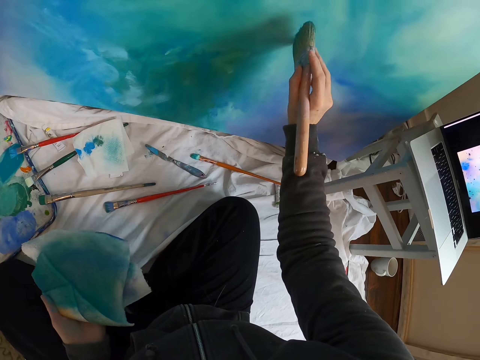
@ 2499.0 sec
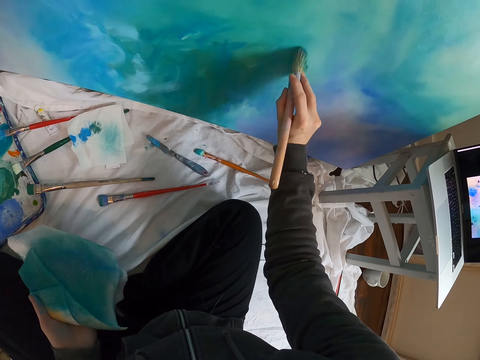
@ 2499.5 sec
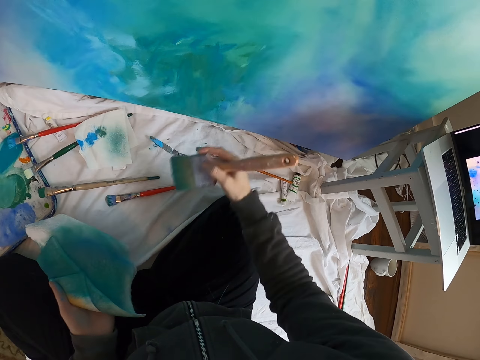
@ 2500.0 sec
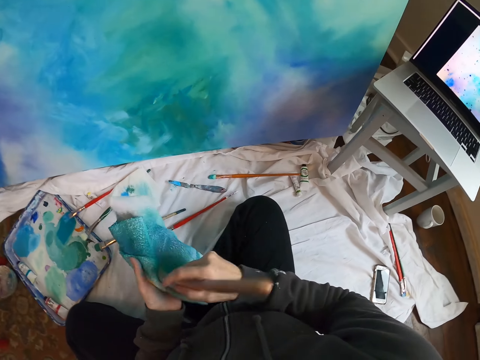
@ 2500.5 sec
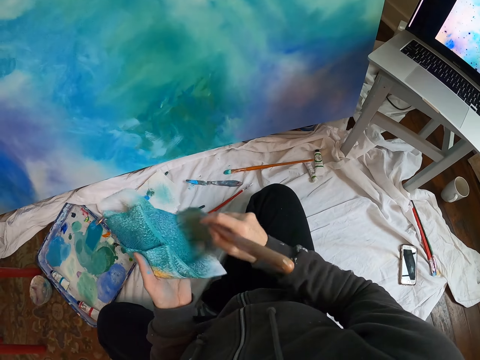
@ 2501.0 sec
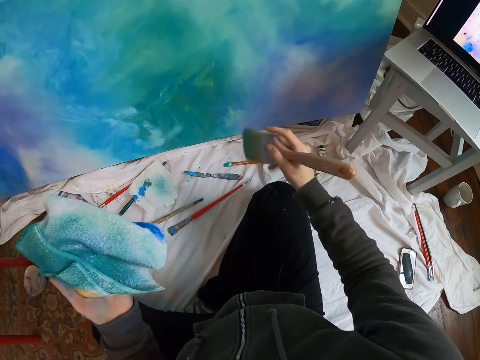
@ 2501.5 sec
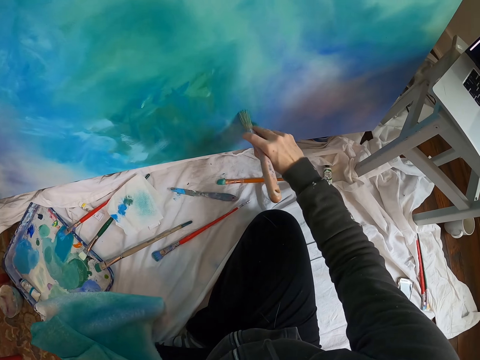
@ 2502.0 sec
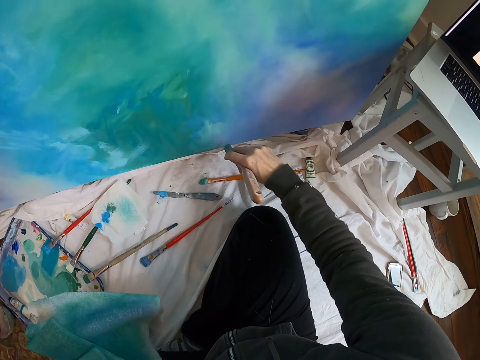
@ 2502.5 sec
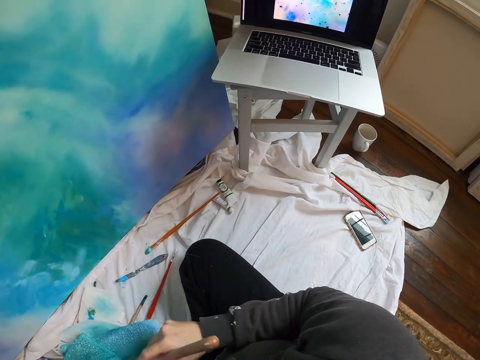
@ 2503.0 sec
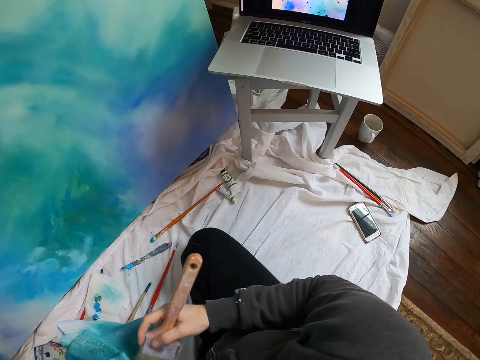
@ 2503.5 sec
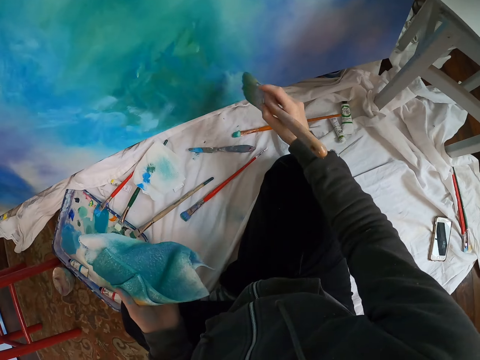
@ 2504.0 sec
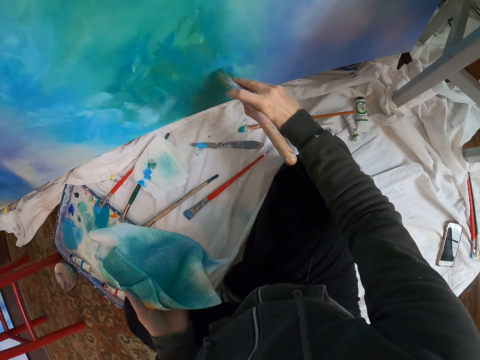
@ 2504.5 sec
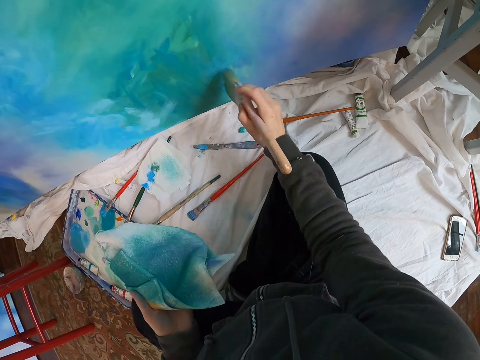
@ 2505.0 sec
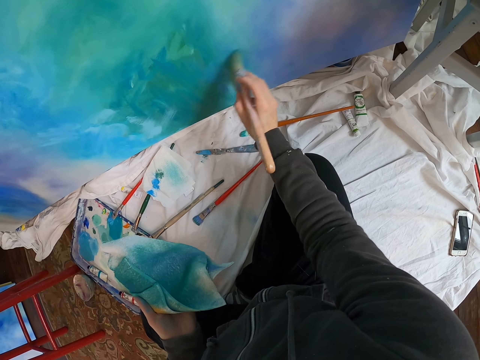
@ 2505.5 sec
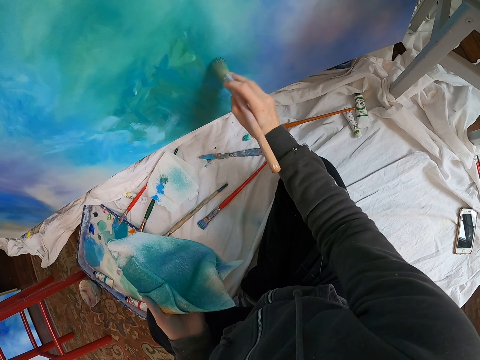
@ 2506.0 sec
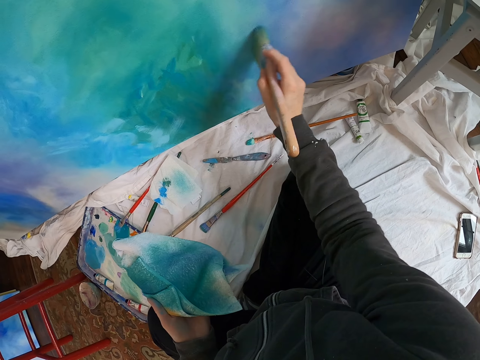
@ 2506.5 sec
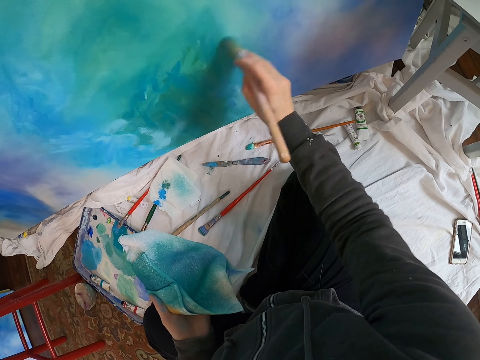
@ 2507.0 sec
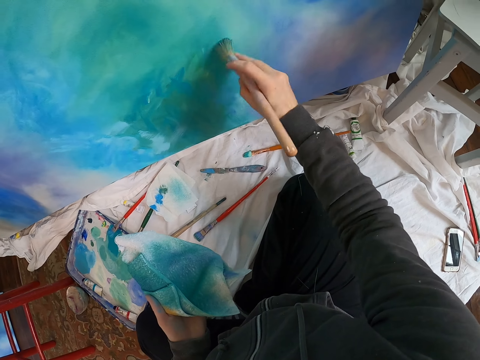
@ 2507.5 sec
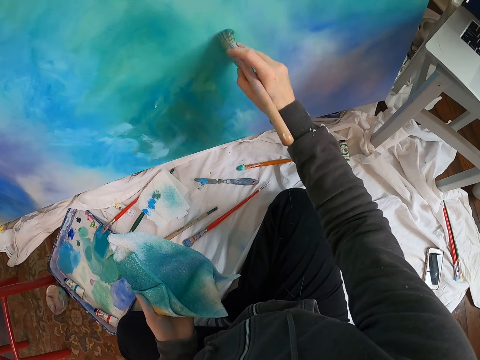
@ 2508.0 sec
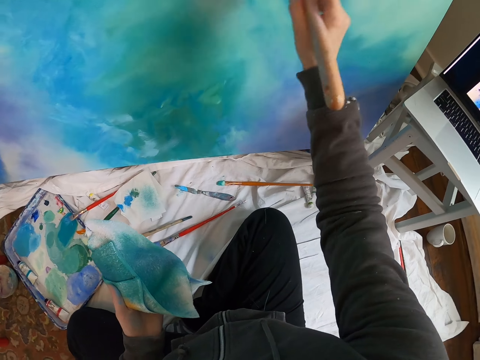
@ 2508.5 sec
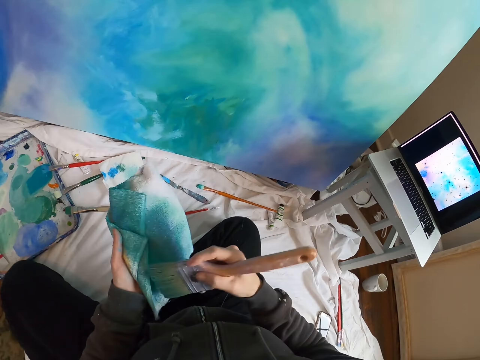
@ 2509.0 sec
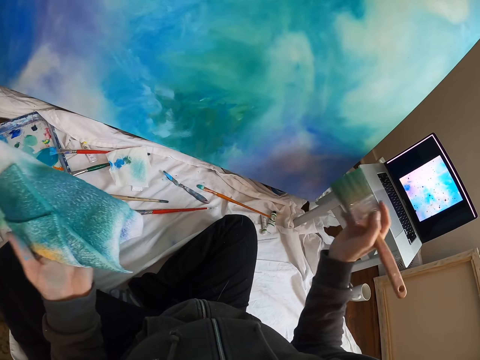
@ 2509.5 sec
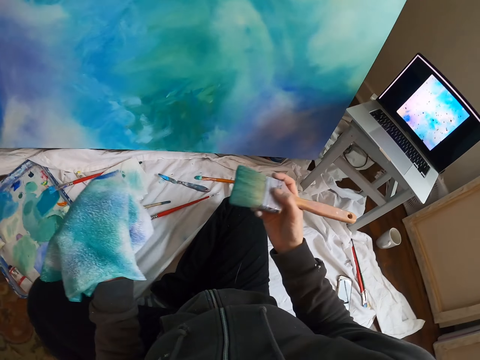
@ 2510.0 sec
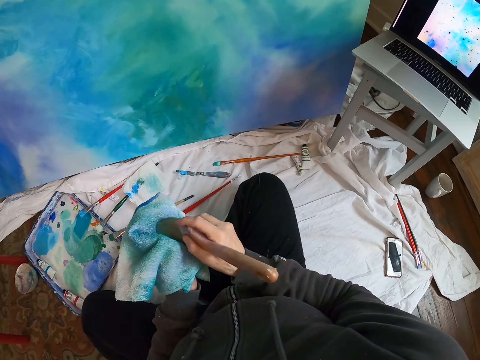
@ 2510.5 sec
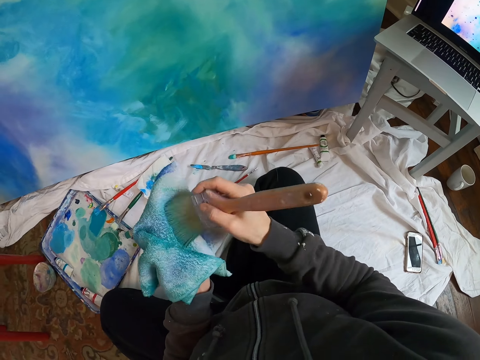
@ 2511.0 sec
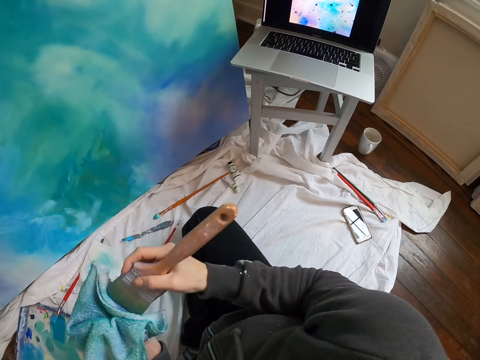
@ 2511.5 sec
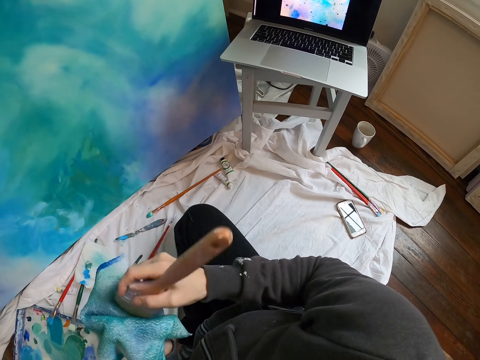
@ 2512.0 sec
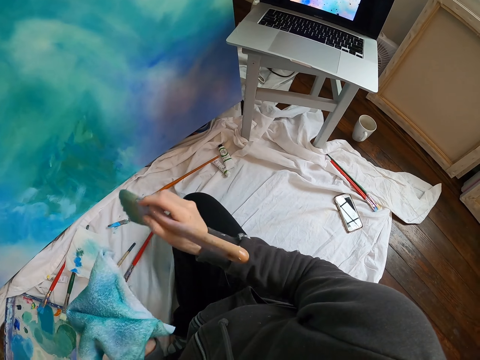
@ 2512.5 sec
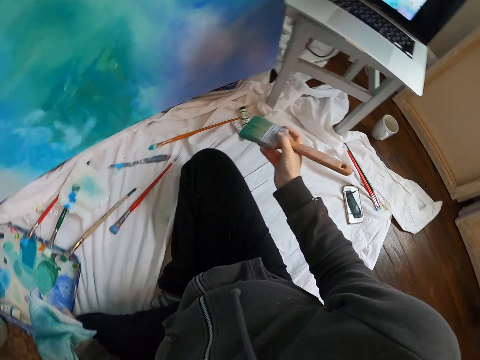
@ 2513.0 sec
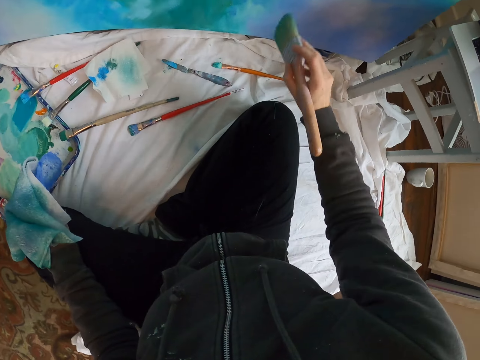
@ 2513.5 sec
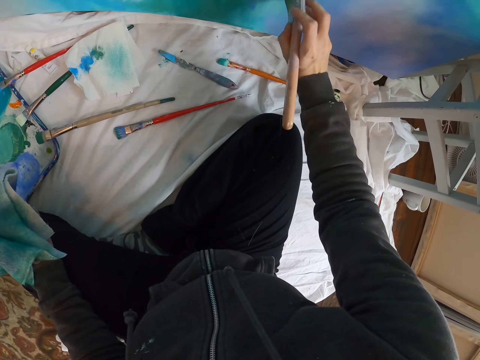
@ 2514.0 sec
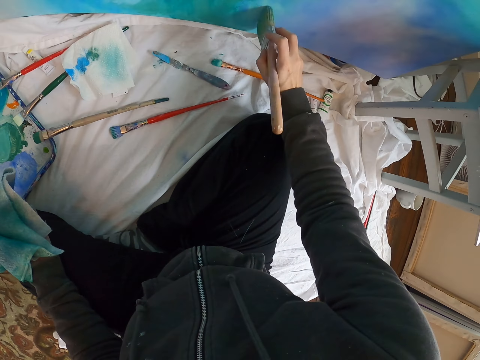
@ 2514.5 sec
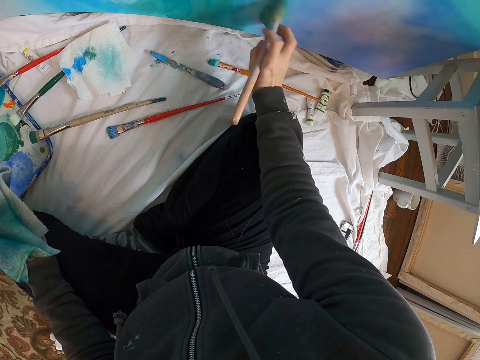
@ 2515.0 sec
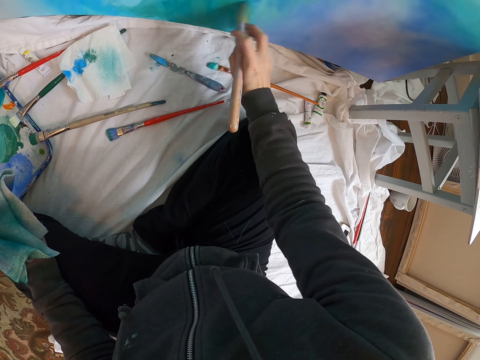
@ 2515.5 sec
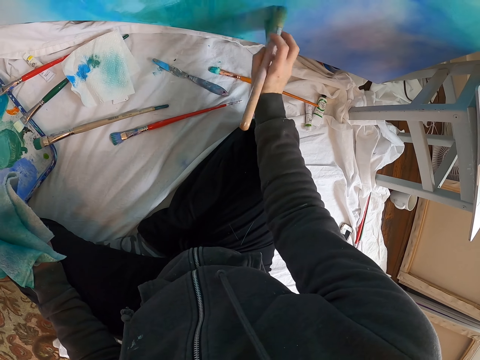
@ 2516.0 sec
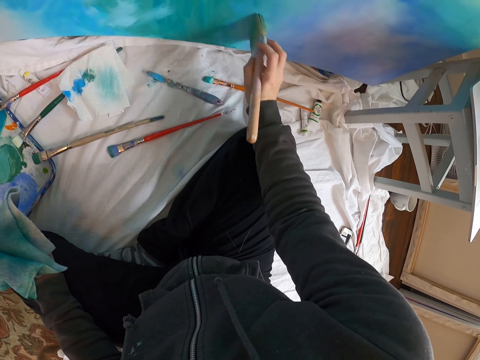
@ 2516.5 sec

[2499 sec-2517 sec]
The camera wearer paints the art board with the paint brush. They wipe the brush on the piece of cloth. They paint the art board with the paint brush. They wipe the brush on the piece of cloth. They paint the art board with the paint brush. They wipe the brush on the piece of cloth. They paint the art board with the paint brush.

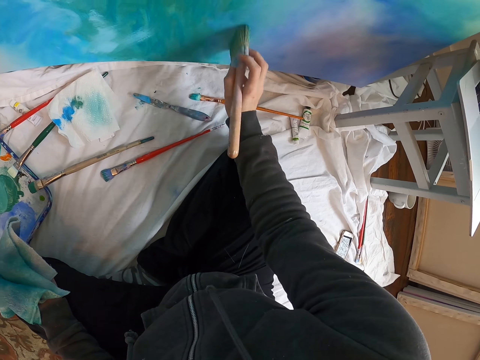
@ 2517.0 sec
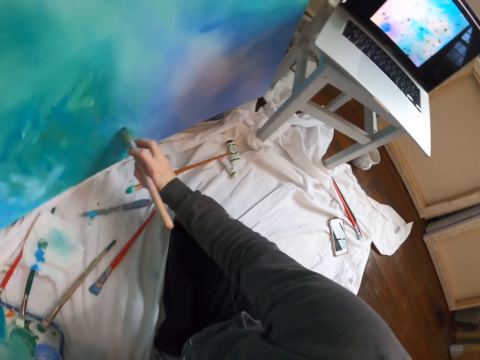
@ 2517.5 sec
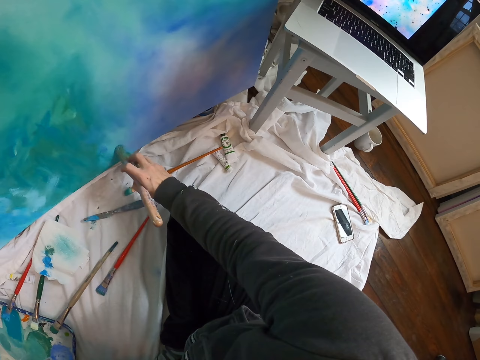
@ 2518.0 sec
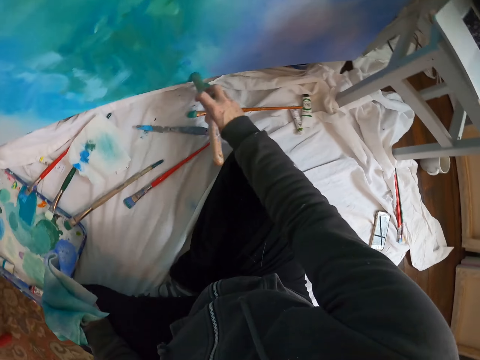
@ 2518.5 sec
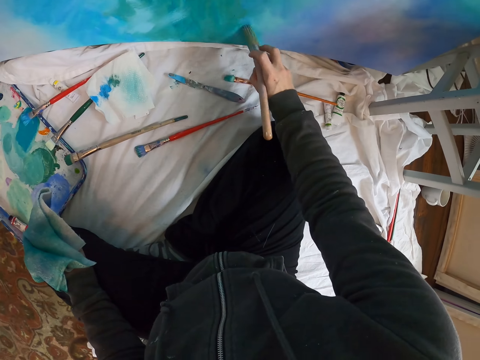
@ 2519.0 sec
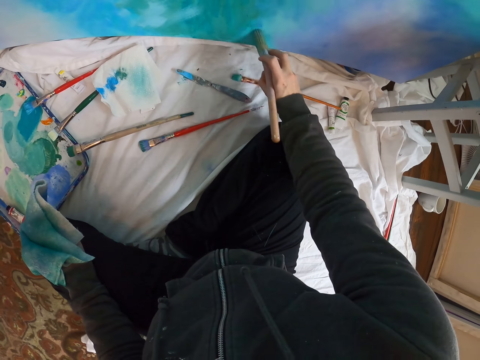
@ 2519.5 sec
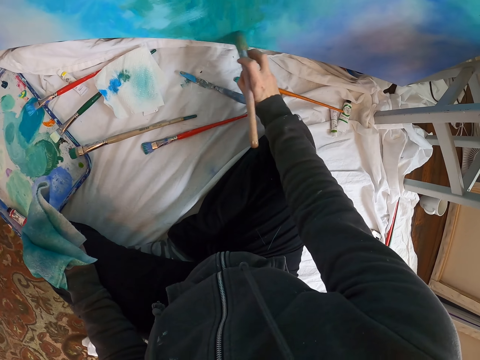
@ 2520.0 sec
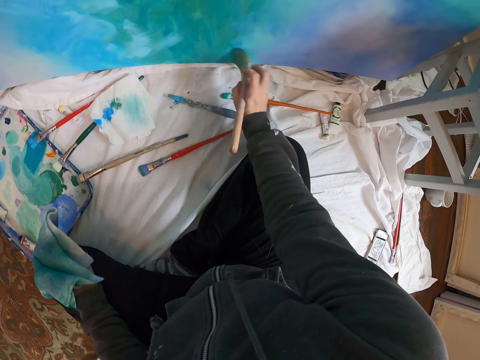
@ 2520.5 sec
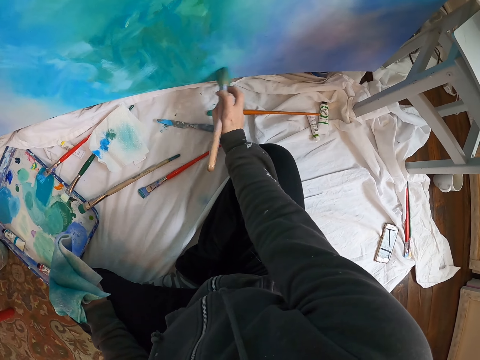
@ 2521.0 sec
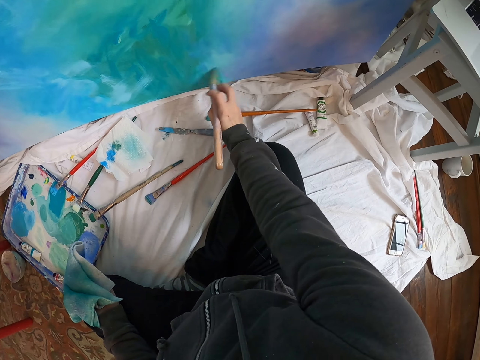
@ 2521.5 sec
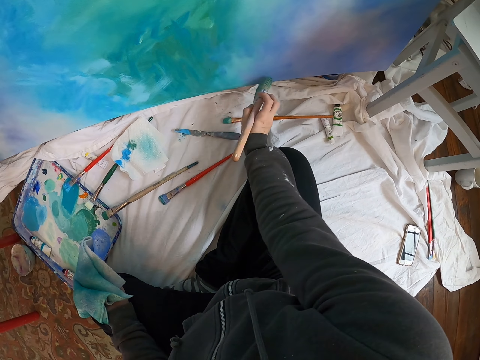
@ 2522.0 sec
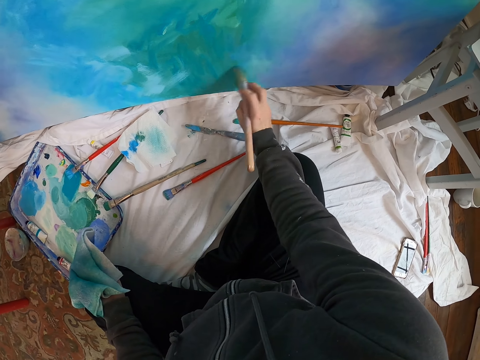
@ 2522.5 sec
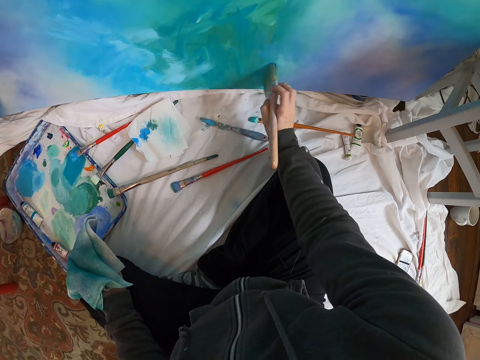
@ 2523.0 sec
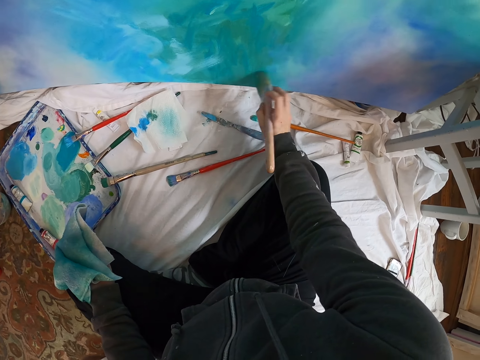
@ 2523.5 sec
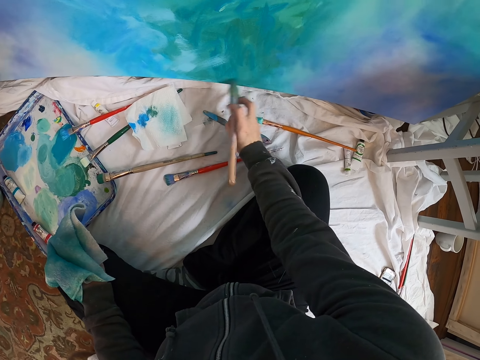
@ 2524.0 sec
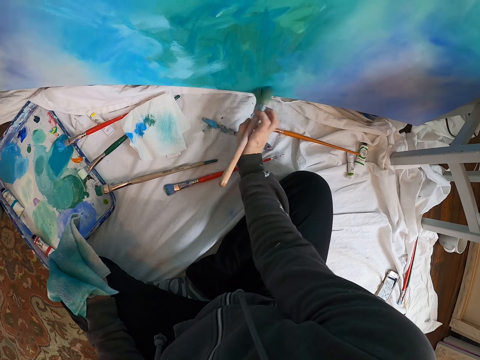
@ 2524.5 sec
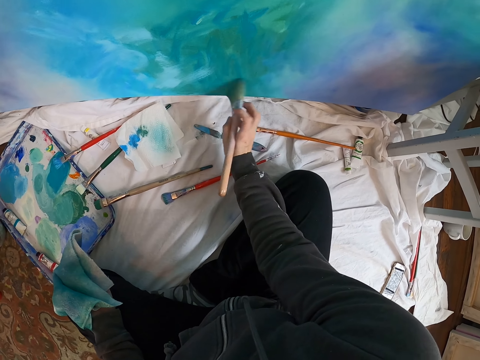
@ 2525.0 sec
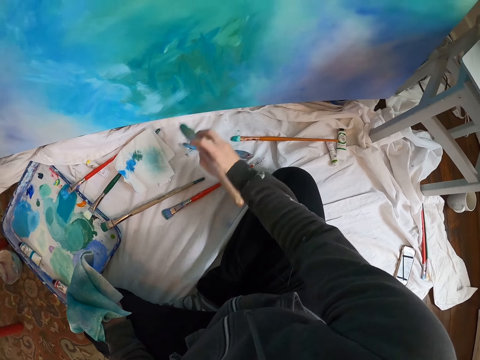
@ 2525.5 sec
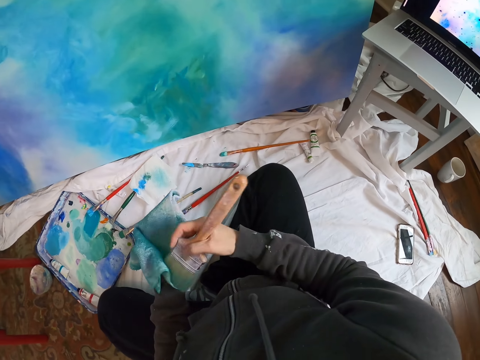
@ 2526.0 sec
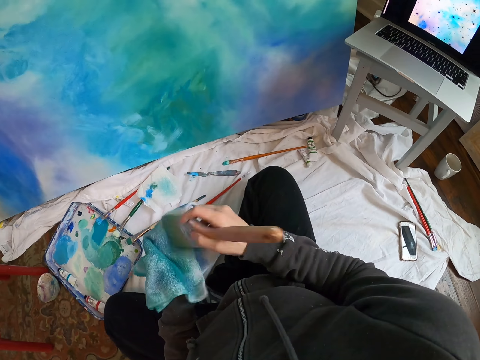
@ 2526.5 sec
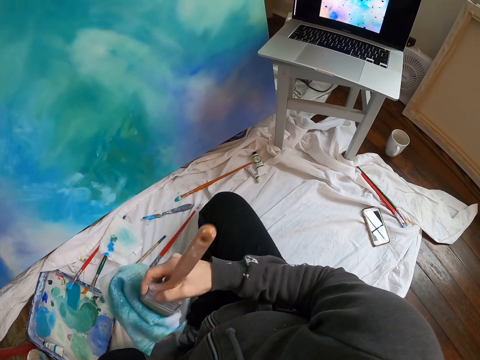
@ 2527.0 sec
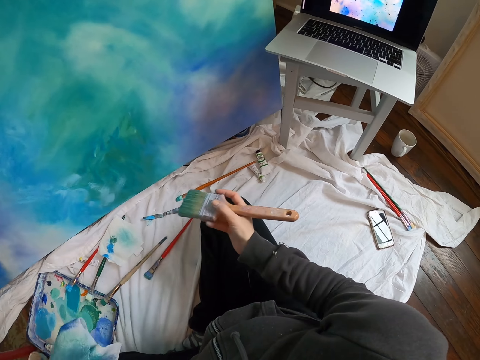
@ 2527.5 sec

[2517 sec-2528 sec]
The camera wearer looks at the laptop. They wipe the brush on the piece of cloth.
